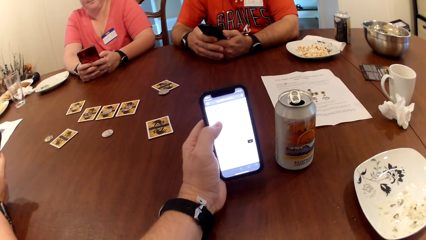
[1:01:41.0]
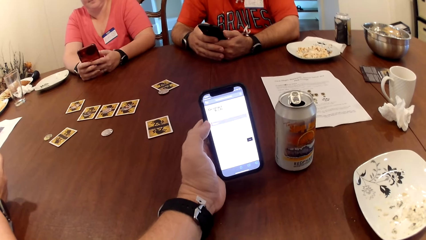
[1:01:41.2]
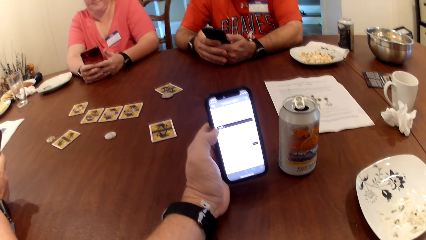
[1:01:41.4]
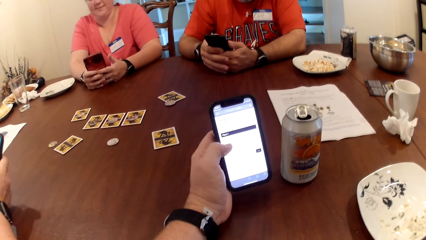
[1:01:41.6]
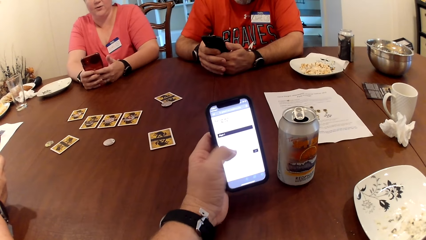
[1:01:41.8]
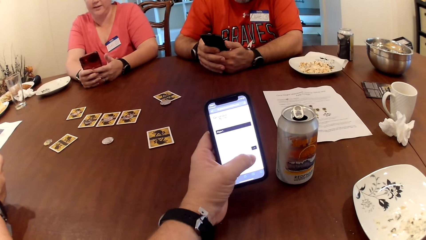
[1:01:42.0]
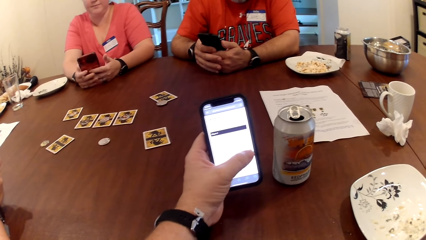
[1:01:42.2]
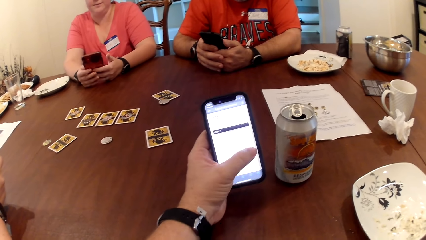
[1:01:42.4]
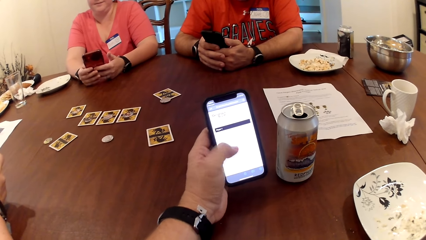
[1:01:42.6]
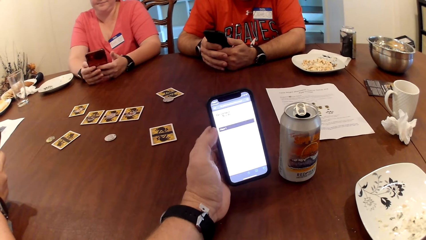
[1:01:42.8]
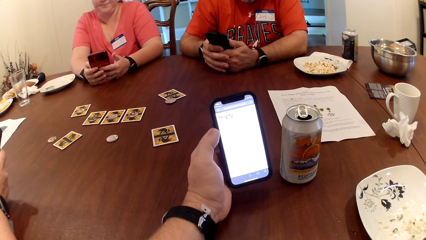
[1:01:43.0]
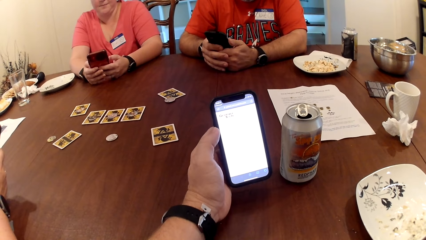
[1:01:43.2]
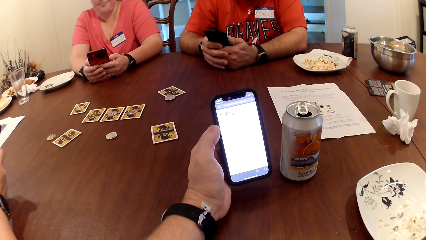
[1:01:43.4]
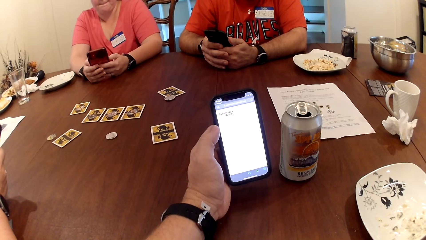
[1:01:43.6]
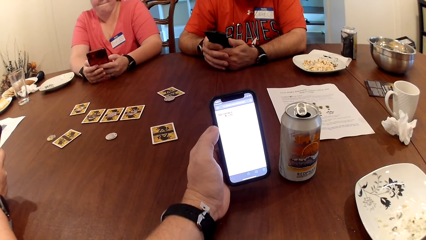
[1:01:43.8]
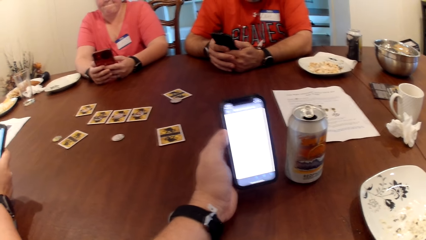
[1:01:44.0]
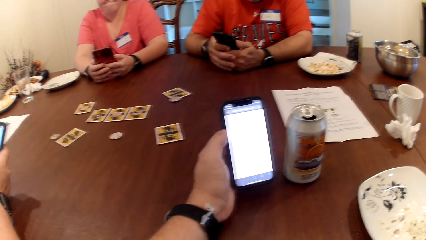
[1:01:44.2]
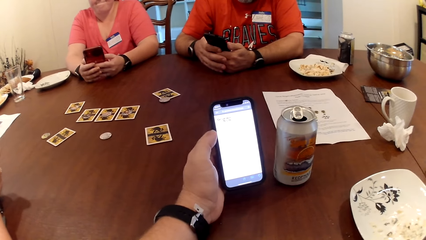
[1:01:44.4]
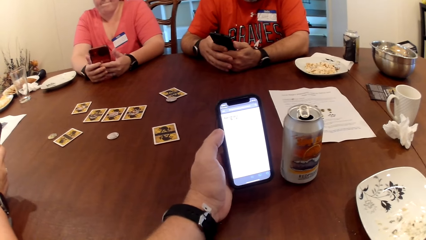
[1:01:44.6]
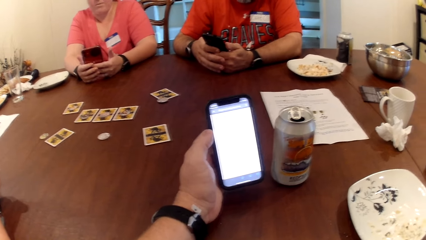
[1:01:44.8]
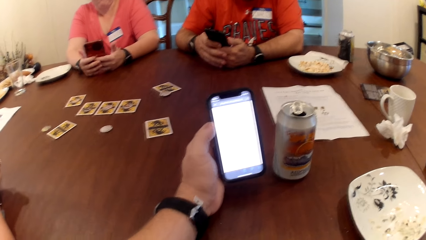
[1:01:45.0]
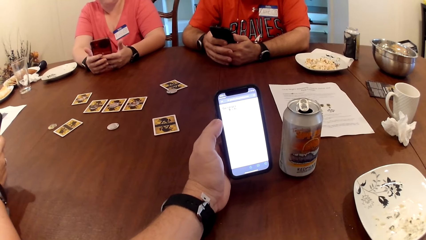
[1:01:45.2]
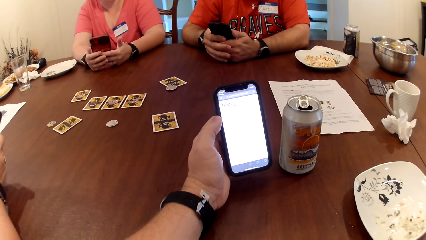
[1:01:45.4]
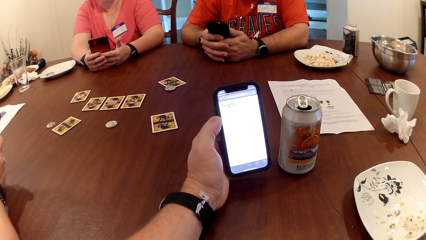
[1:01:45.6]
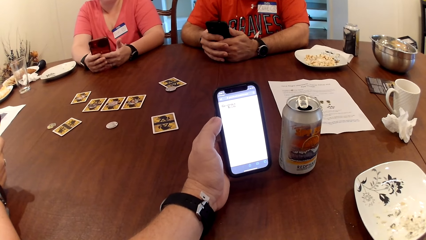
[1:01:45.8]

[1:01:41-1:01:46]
A woman presses the phone in her hands.

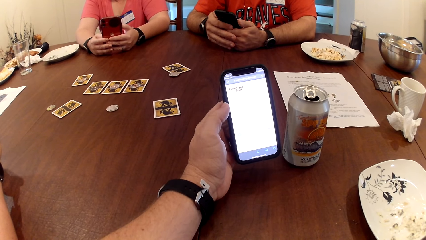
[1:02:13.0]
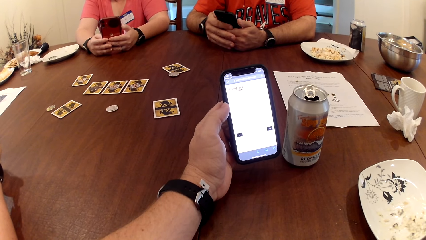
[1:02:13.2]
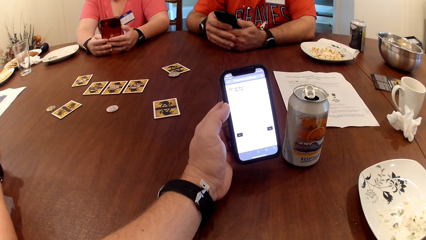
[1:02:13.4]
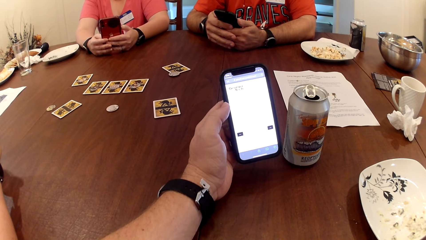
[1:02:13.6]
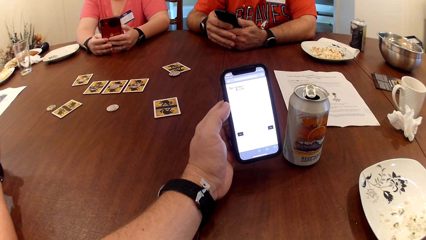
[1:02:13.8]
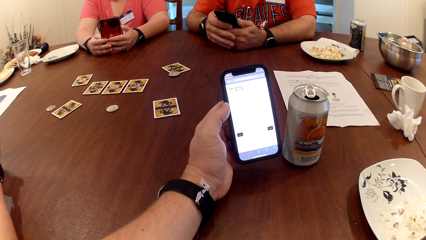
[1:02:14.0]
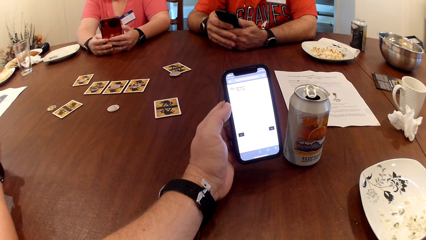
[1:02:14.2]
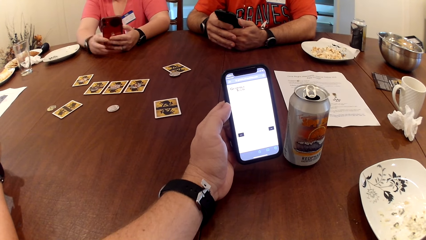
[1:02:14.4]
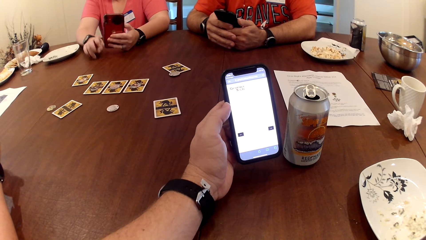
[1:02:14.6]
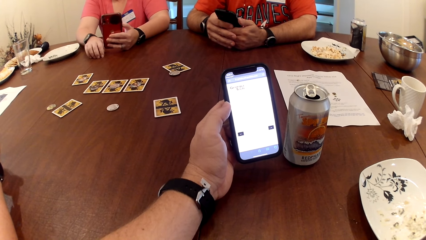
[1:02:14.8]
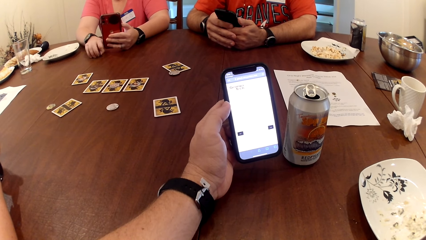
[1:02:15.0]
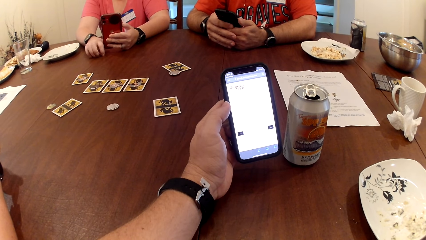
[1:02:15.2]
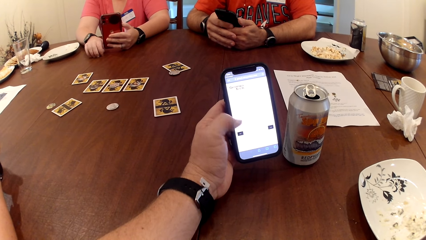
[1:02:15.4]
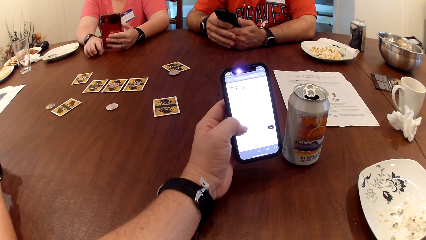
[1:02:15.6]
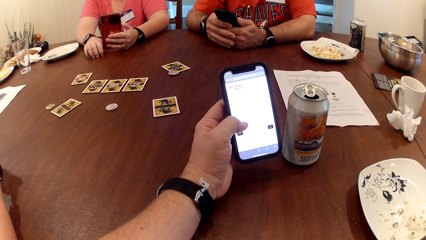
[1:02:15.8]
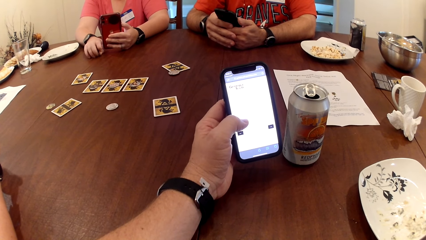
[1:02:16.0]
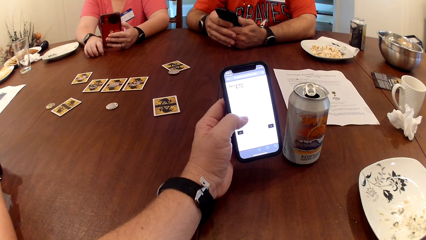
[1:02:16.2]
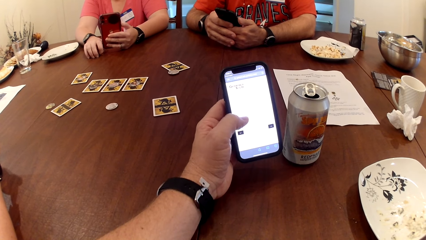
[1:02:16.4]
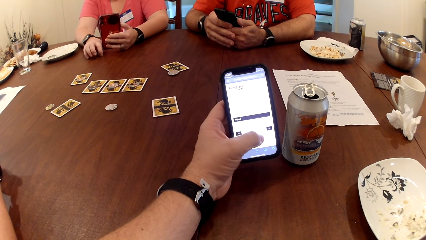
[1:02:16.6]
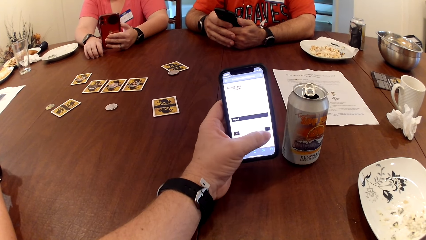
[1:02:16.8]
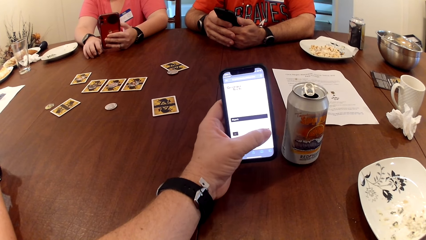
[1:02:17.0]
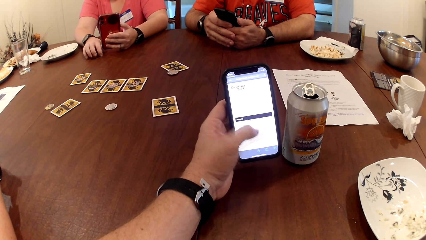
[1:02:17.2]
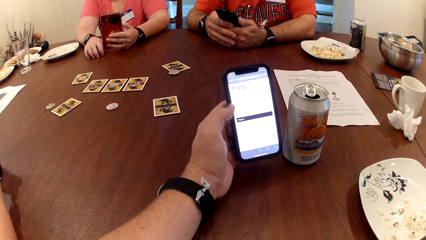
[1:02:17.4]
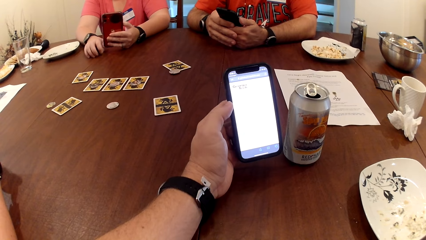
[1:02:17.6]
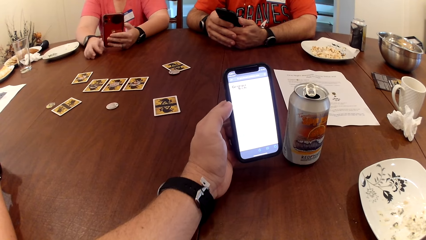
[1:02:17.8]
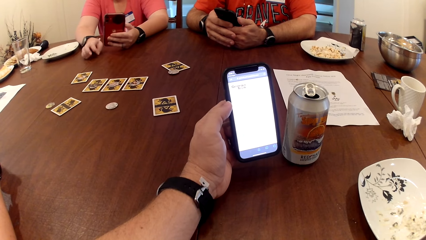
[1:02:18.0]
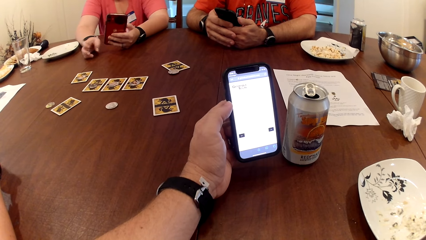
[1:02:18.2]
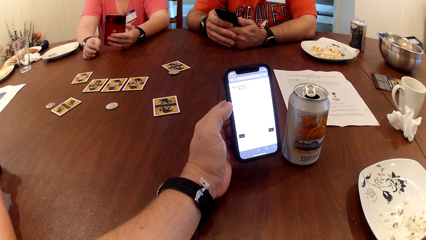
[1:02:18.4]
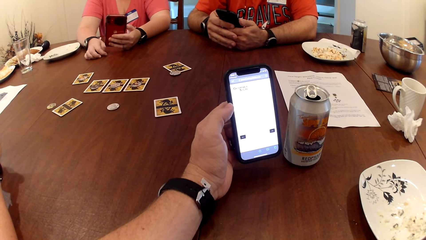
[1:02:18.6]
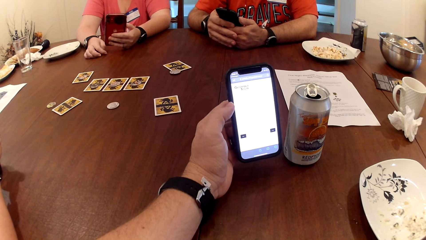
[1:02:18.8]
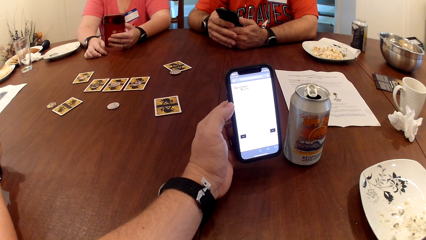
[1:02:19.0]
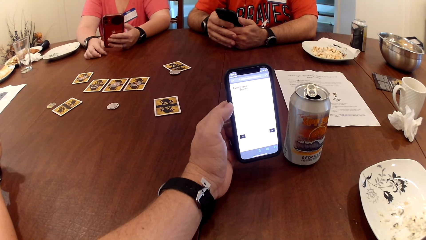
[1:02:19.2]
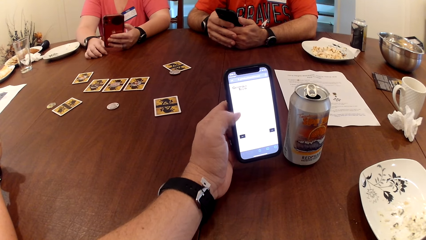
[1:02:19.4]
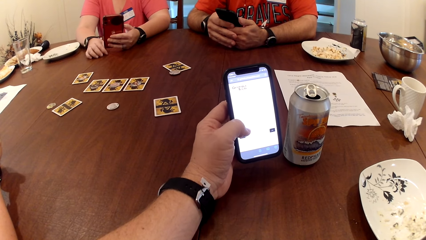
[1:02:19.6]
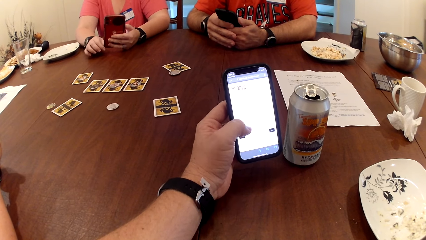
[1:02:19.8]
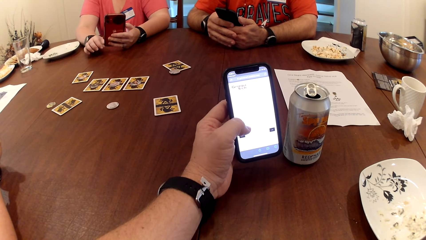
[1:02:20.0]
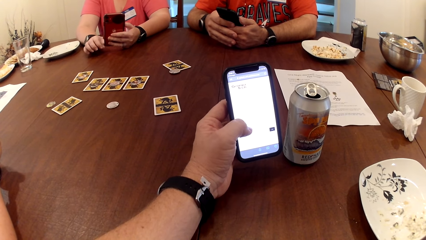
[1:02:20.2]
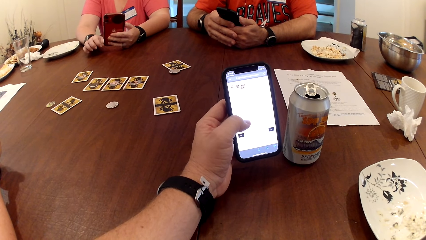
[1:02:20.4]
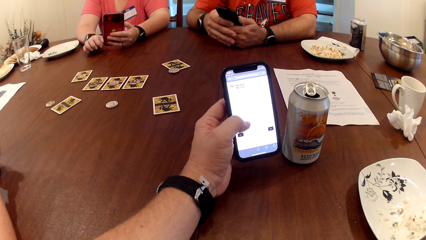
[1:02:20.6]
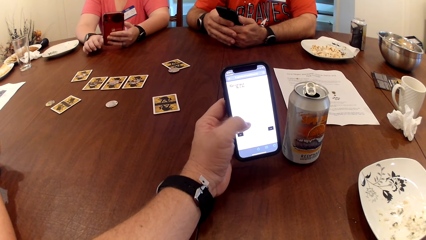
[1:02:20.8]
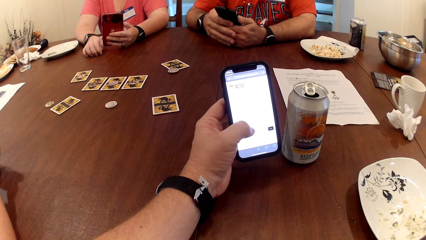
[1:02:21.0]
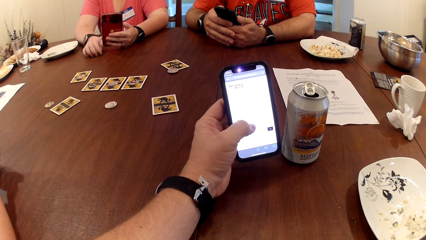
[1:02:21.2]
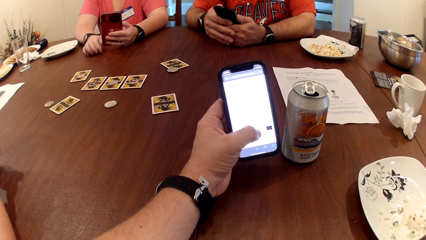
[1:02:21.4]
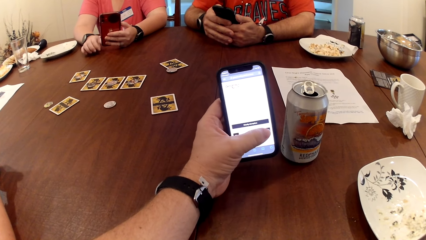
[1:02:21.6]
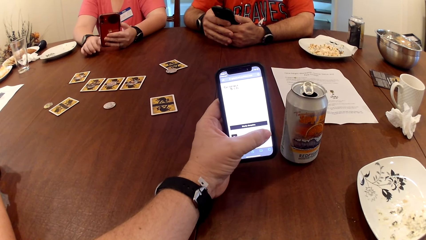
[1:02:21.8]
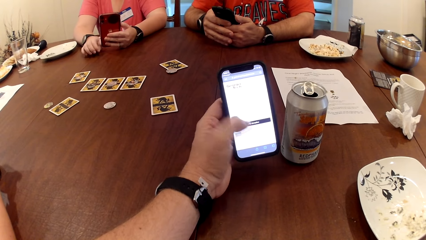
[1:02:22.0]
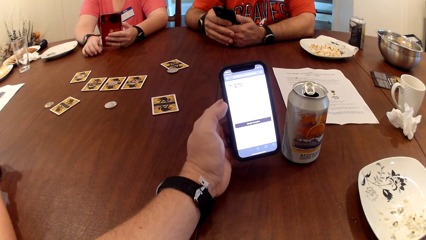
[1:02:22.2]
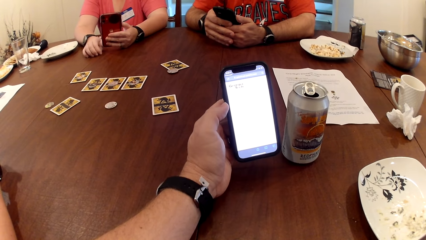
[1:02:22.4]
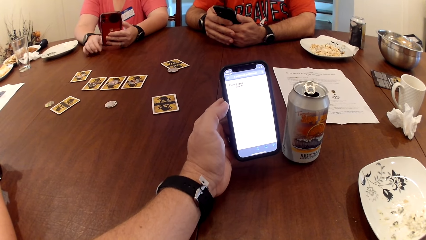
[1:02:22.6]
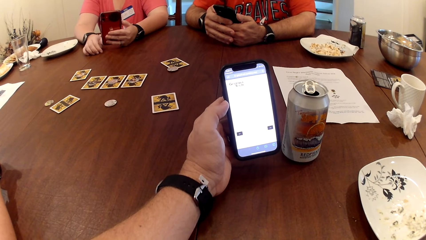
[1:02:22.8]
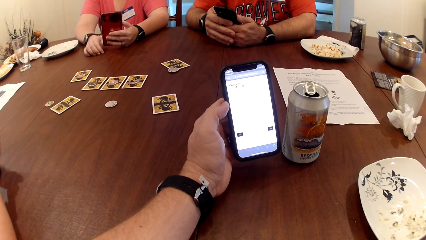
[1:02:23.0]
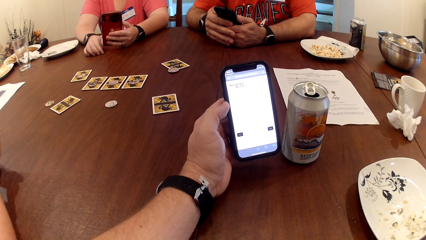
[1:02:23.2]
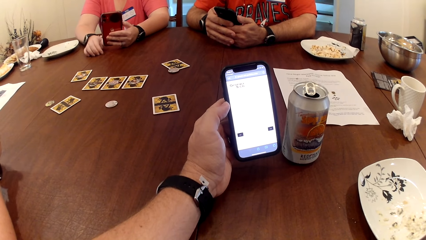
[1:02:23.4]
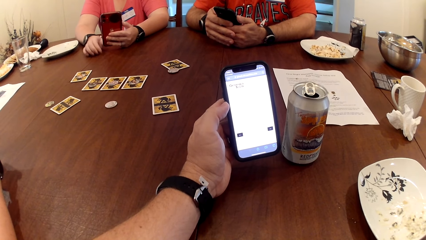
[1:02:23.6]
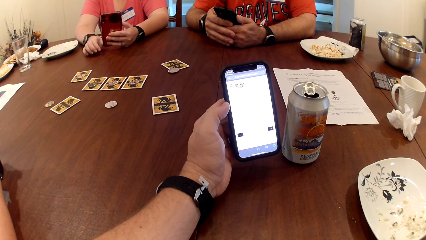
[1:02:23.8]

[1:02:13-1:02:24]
A woman taps the table with her right hand. The camera wearer uses the phone.
